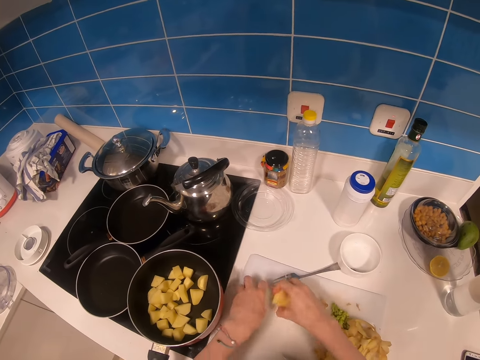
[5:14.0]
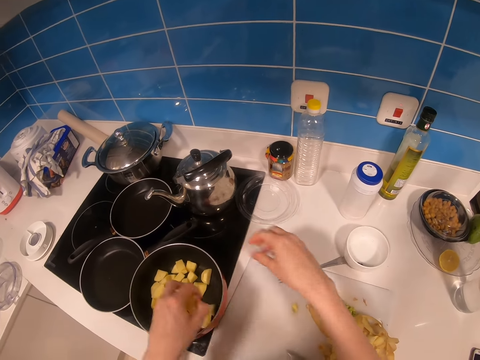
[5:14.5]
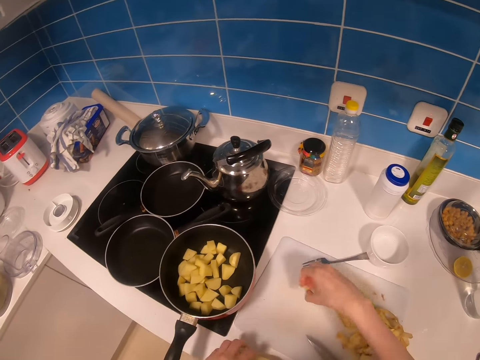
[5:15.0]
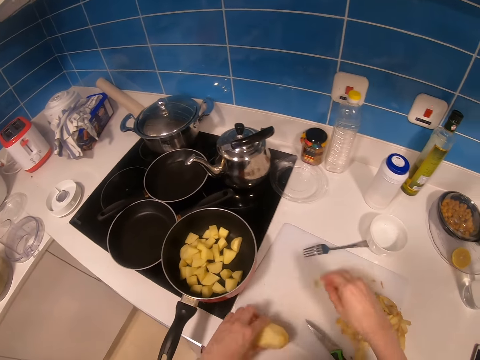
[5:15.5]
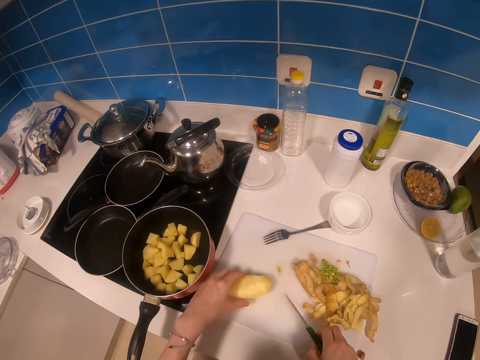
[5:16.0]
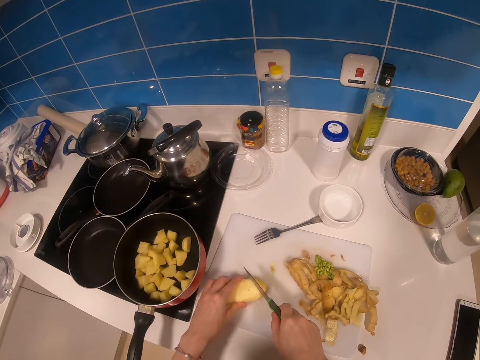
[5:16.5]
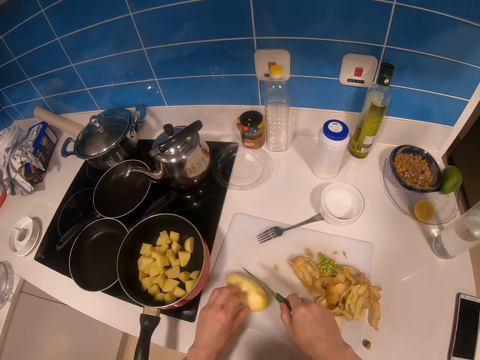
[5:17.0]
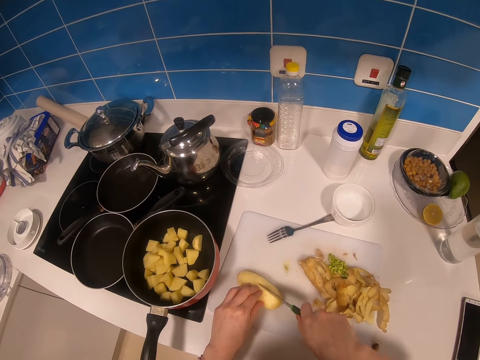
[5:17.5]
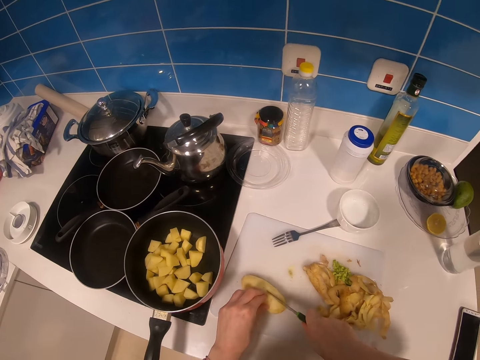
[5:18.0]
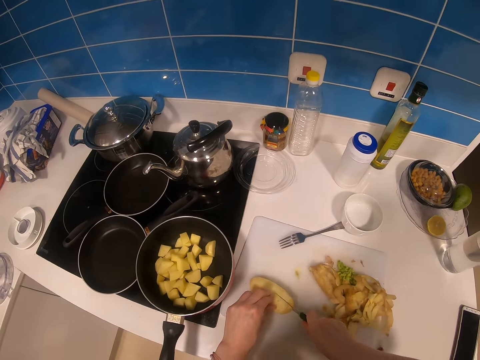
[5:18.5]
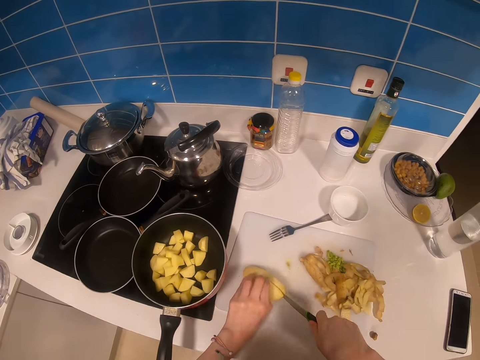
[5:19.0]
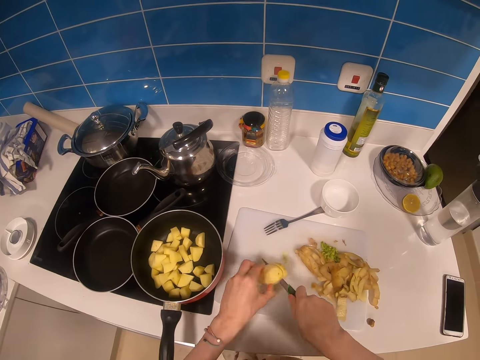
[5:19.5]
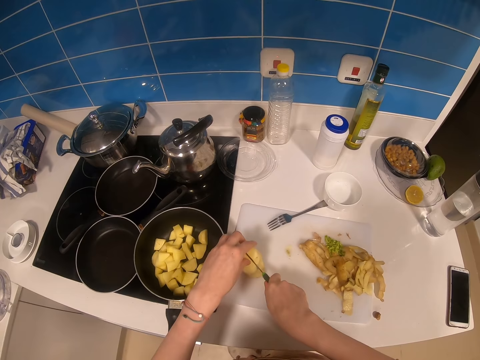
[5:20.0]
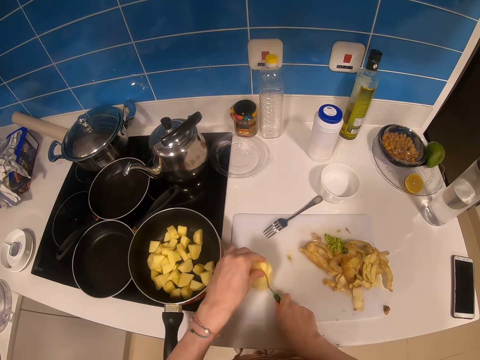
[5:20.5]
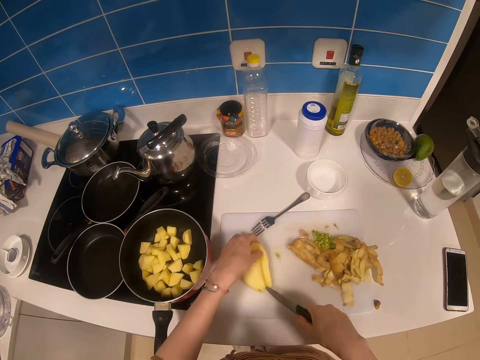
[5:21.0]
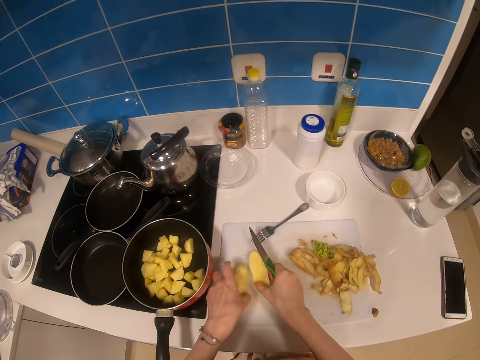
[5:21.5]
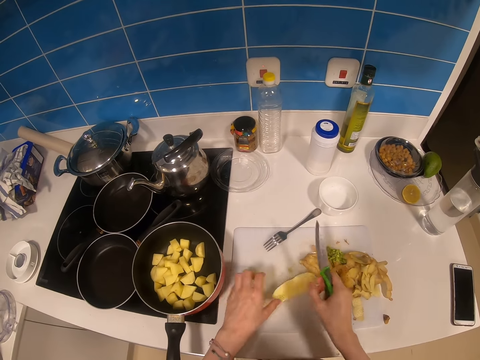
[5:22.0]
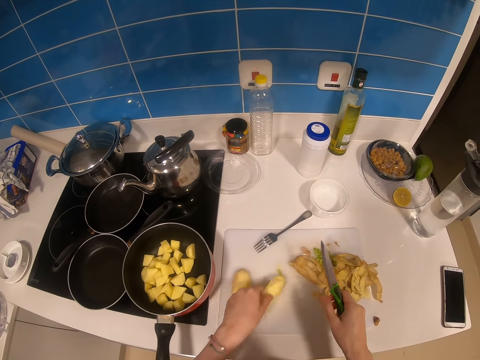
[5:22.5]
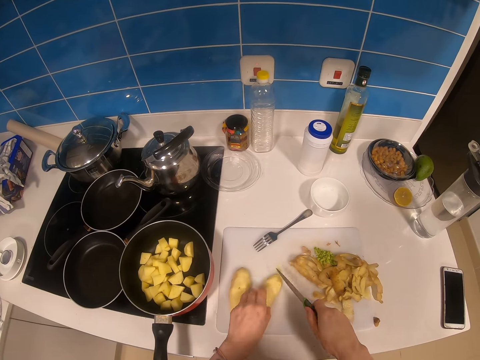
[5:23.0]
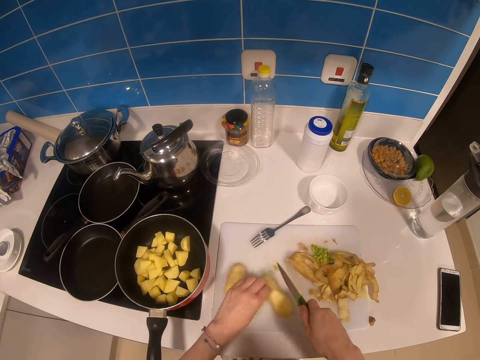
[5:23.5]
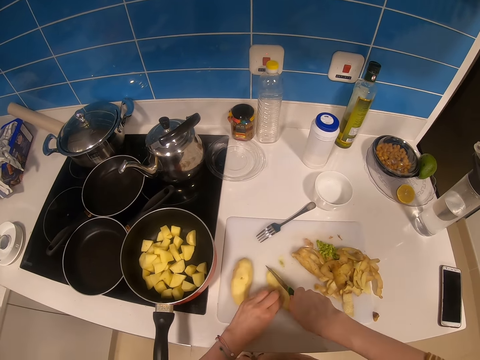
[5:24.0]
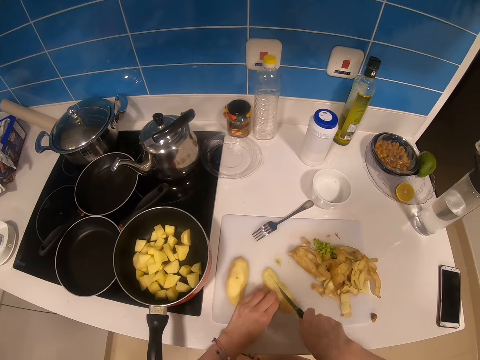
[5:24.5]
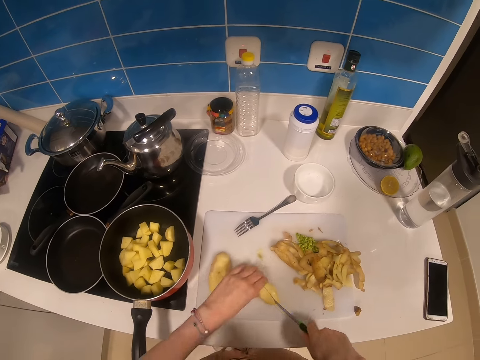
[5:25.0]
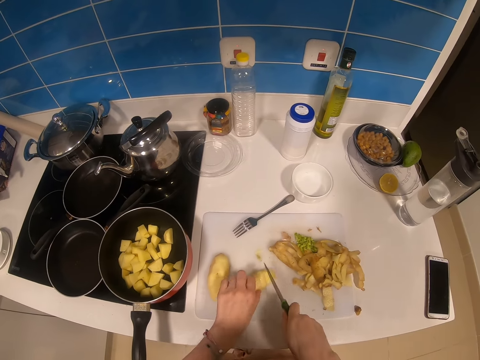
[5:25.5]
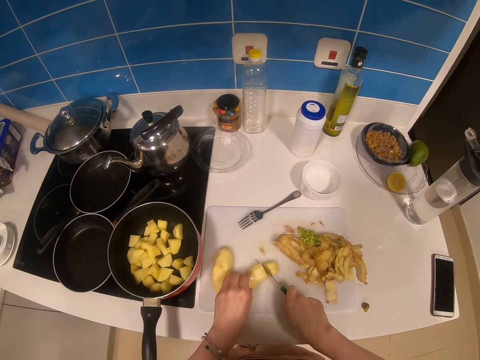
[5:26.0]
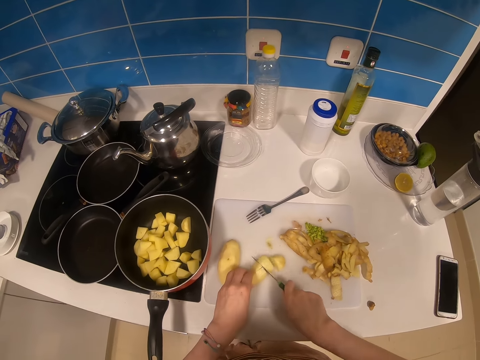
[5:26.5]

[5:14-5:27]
The camera wearer places Irish potatoes on a chopping board. They pick up a knife. They turn the Irish potato. They cut the potatoes in the chopping board.

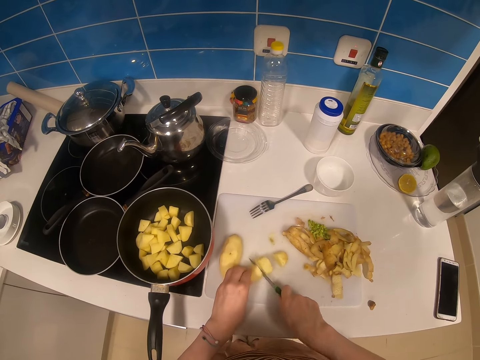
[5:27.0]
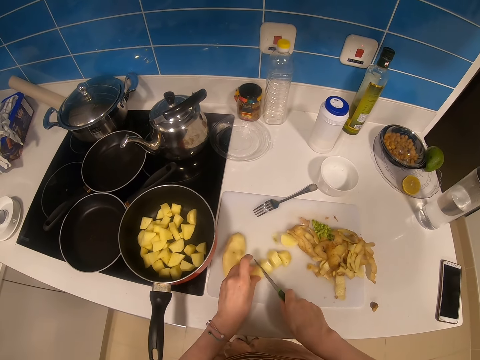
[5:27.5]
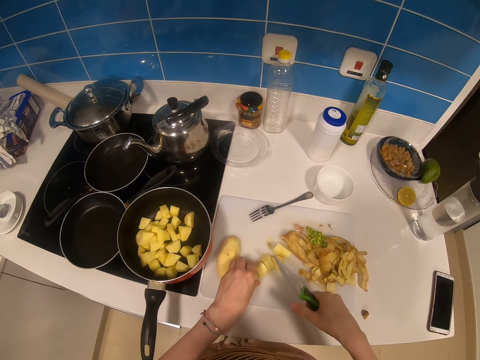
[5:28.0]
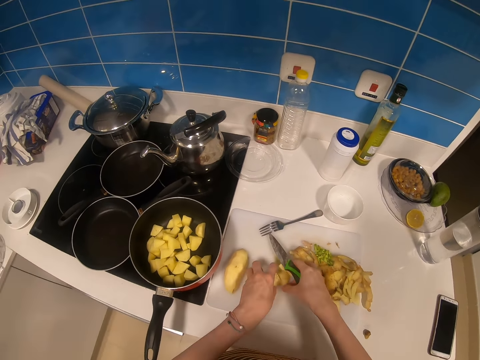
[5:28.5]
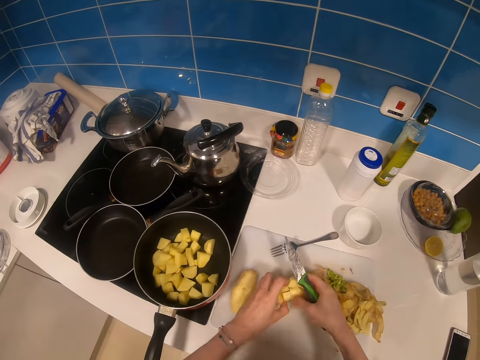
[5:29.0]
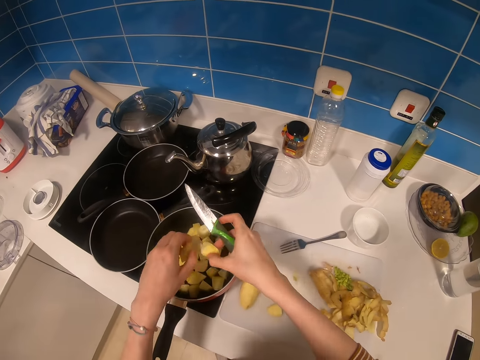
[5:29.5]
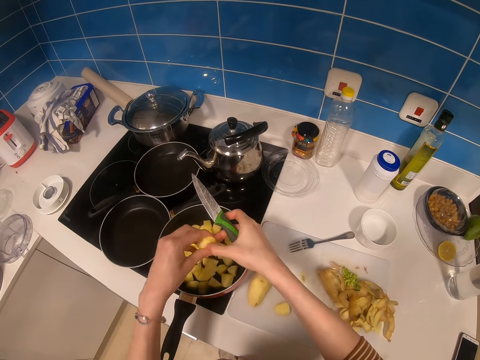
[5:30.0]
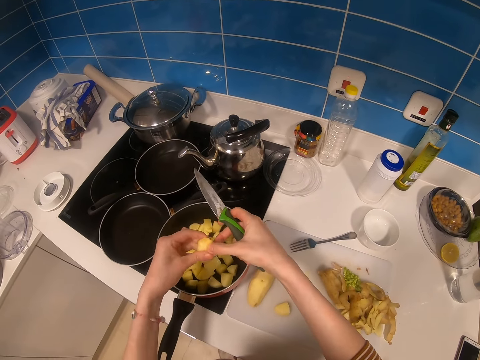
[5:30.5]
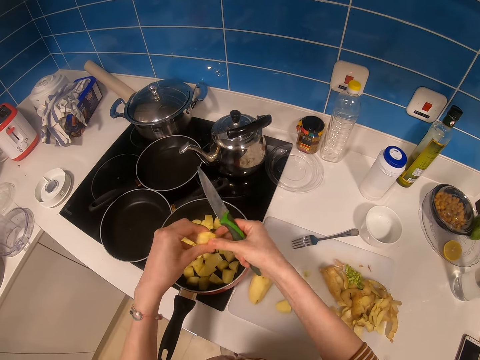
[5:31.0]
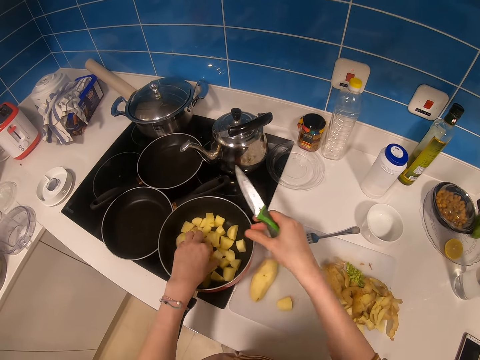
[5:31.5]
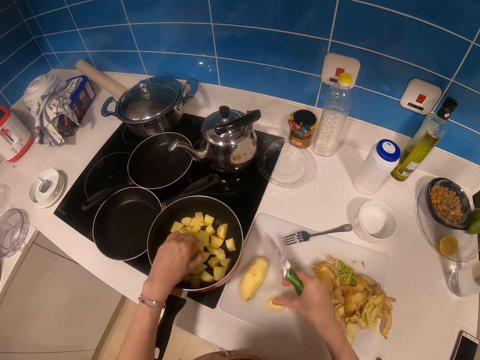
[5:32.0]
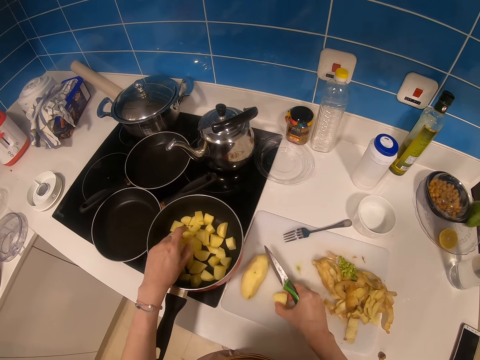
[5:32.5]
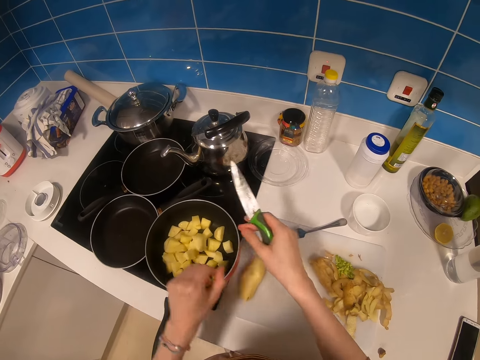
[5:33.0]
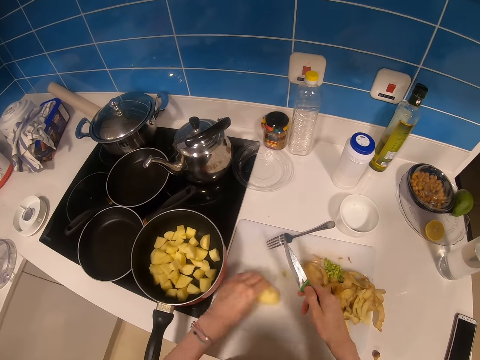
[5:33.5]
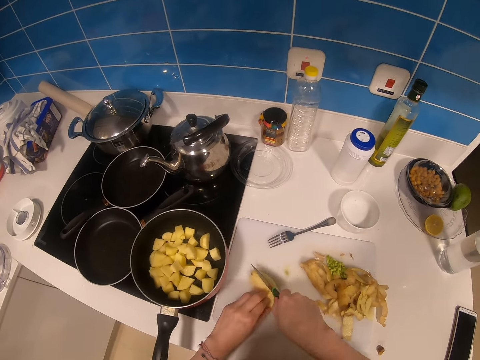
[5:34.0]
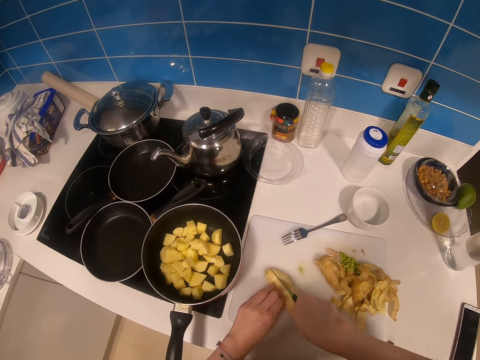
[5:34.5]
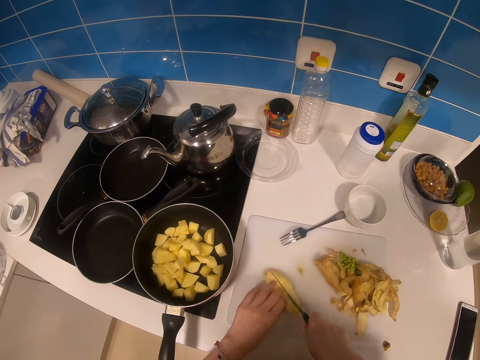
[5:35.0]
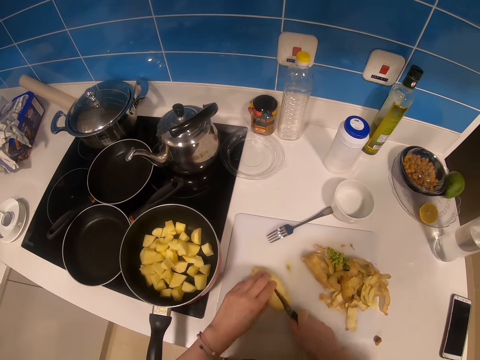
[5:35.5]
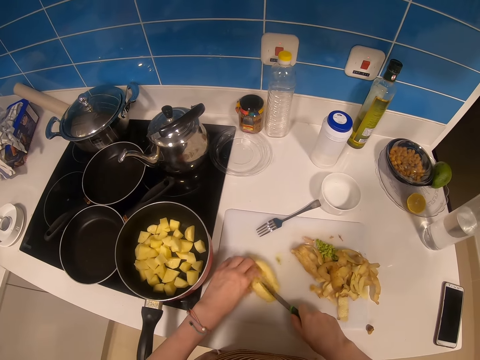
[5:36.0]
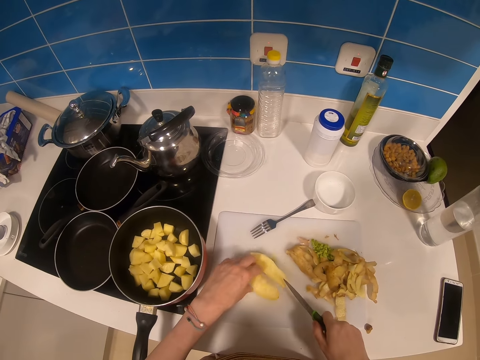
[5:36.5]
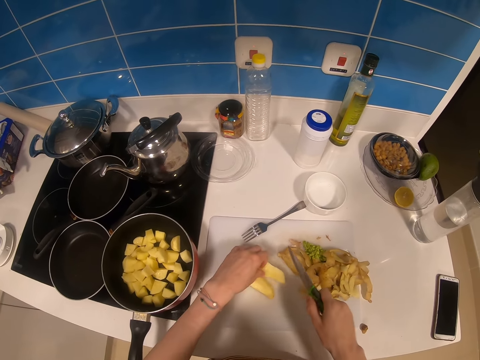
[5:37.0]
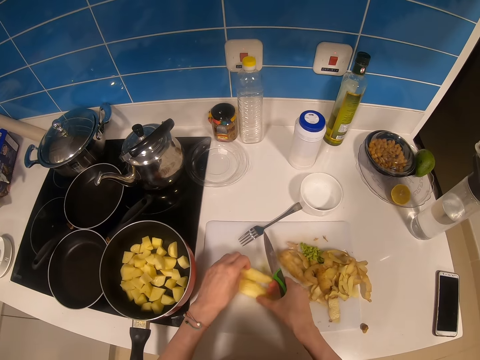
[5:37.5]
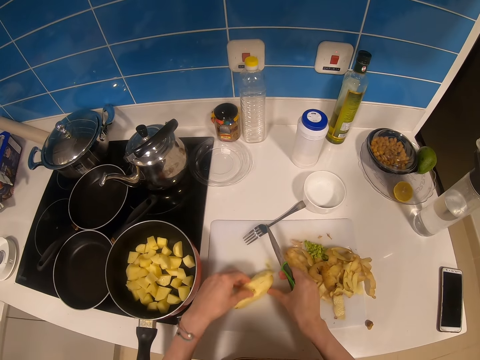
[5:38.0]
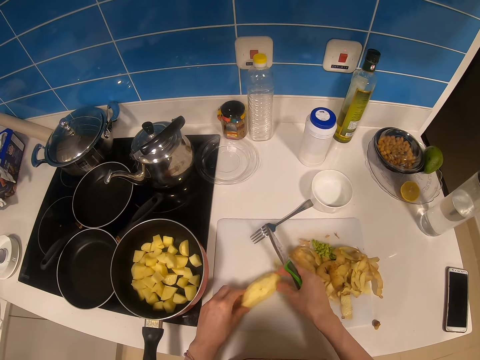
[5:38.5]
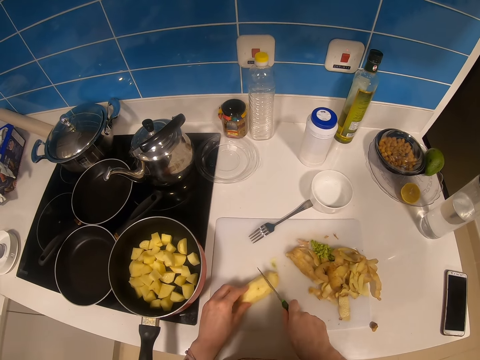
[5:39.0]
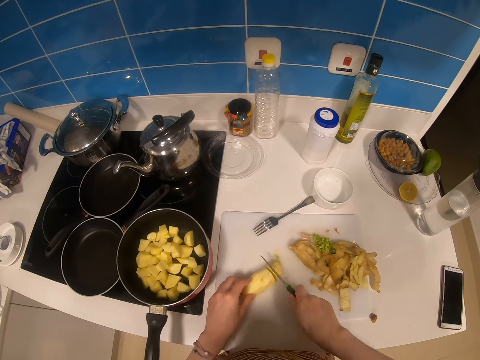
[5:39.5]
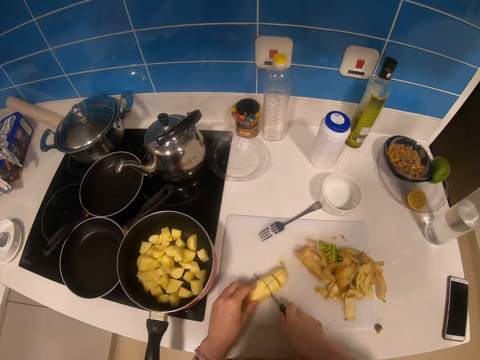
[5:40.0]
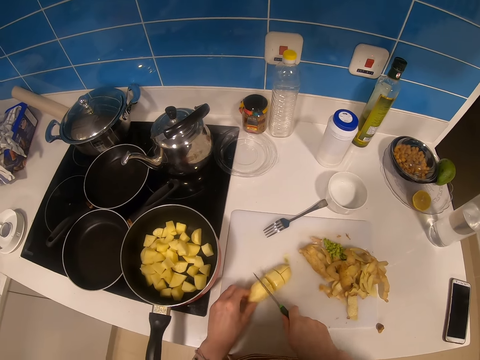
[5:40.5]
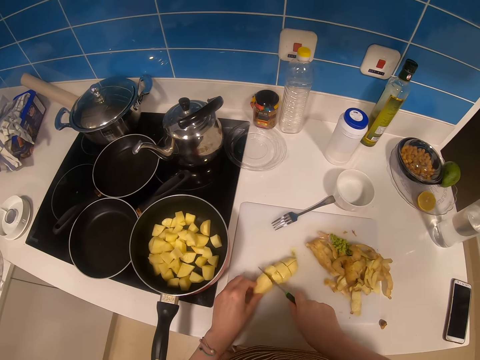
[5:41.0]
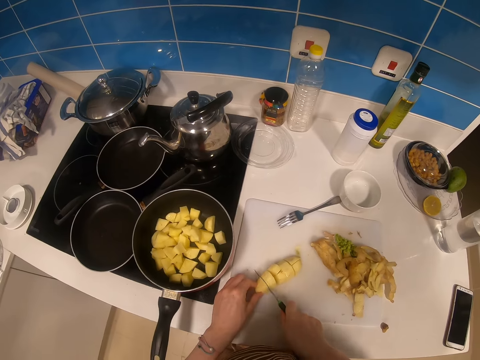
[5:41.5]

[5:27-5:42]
The camera wearer picks up the Irish potato slices. They place the Irish potato slices in a pan. They turn a half of an Irish potato. They slice the half of an Irish potato in the chopping board.
